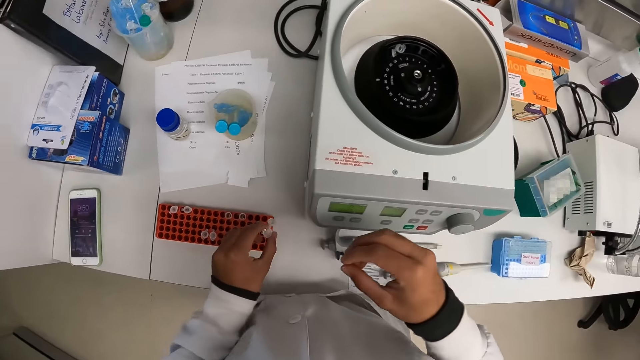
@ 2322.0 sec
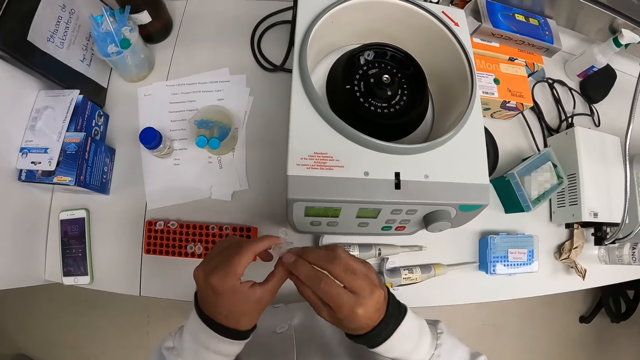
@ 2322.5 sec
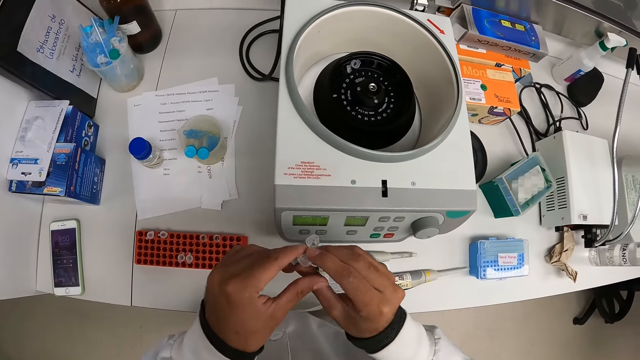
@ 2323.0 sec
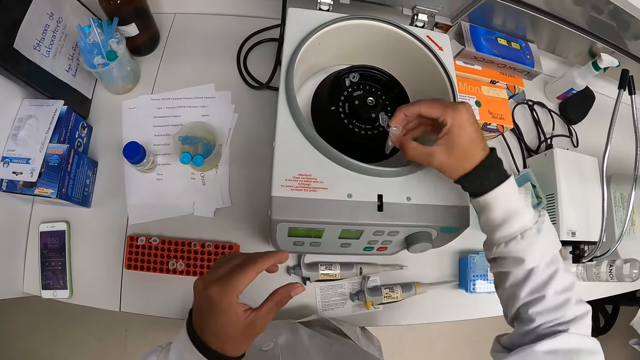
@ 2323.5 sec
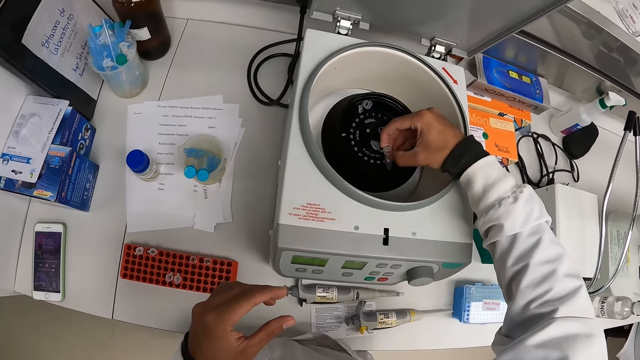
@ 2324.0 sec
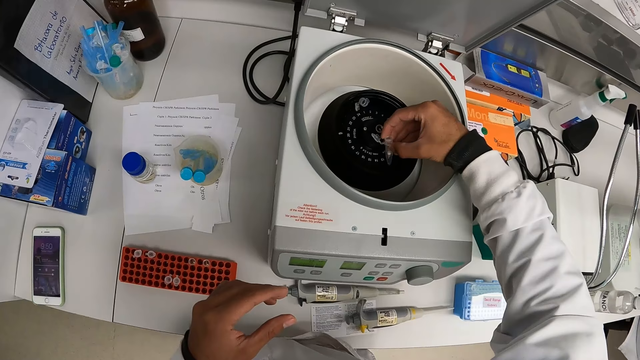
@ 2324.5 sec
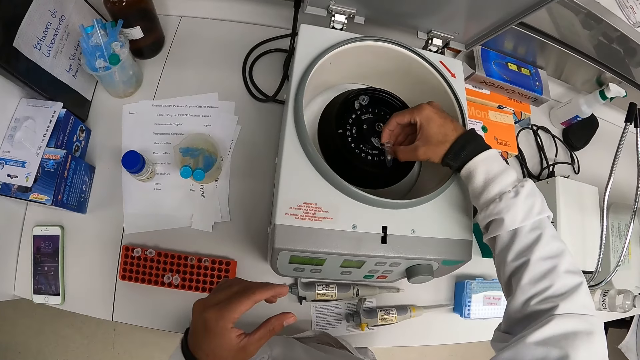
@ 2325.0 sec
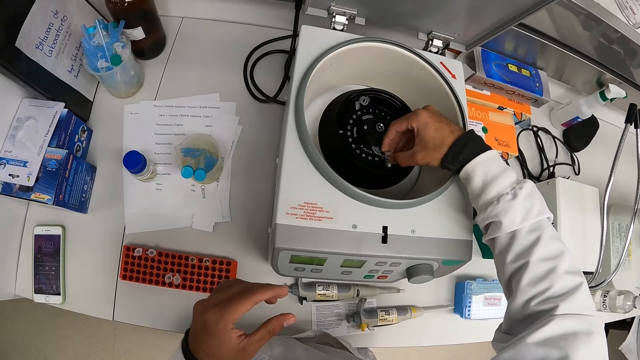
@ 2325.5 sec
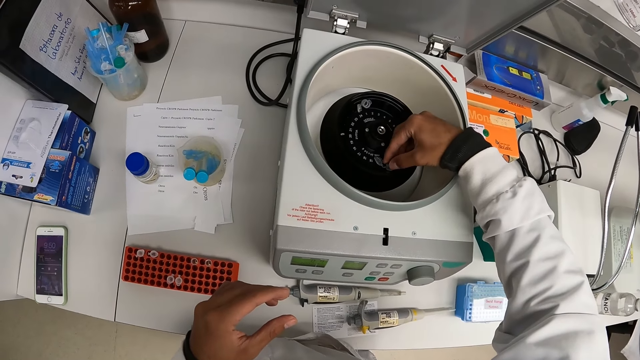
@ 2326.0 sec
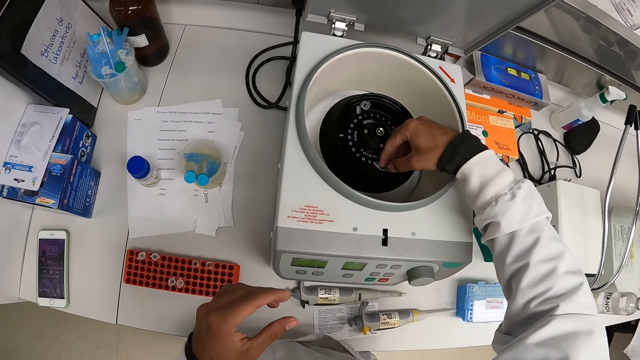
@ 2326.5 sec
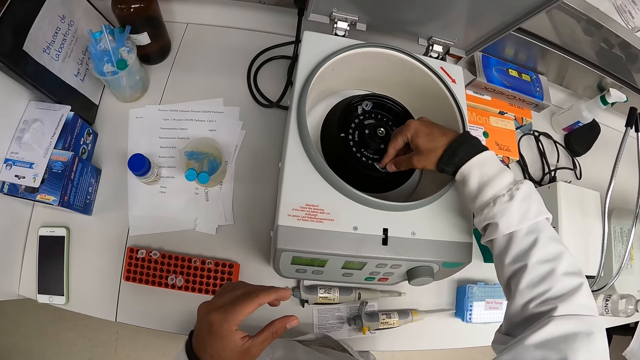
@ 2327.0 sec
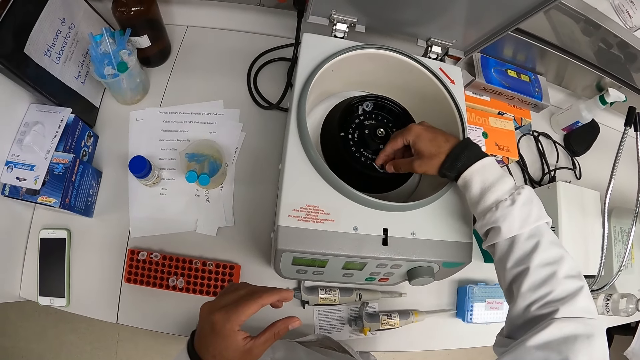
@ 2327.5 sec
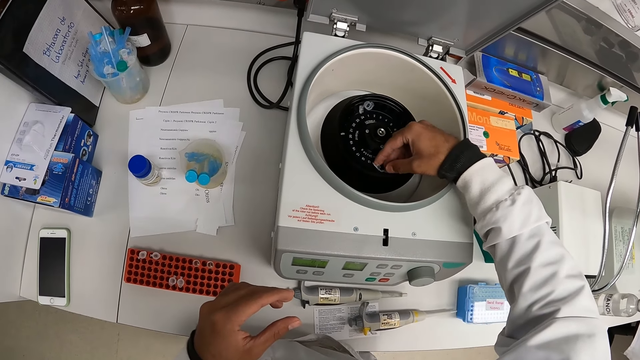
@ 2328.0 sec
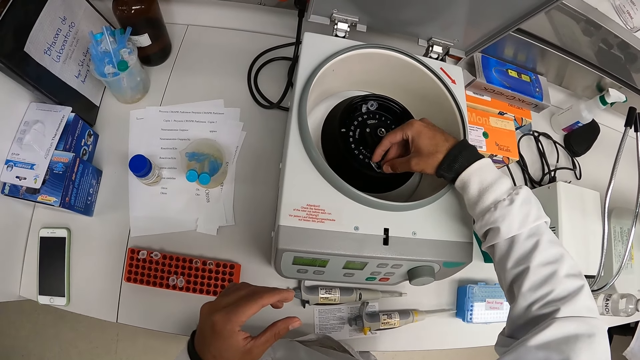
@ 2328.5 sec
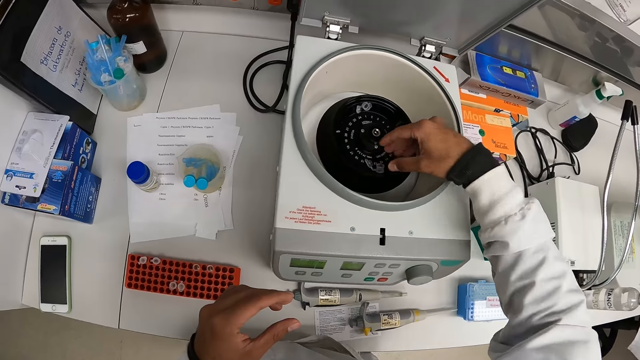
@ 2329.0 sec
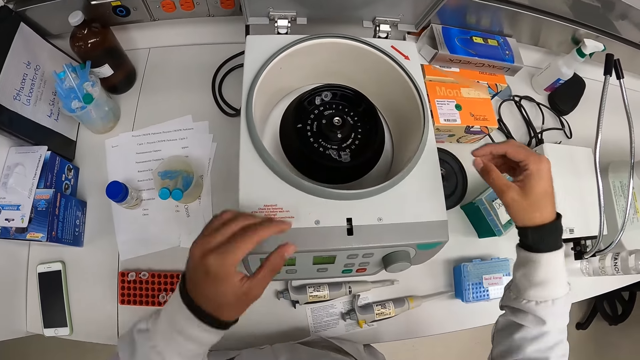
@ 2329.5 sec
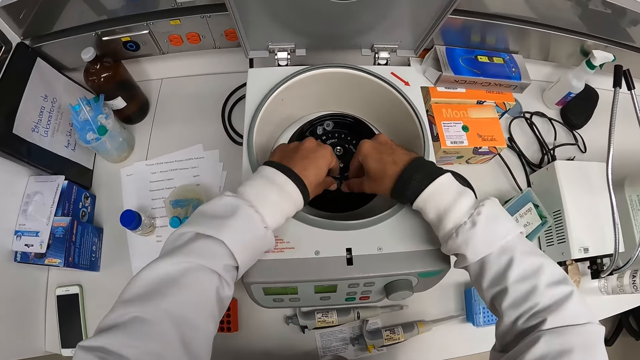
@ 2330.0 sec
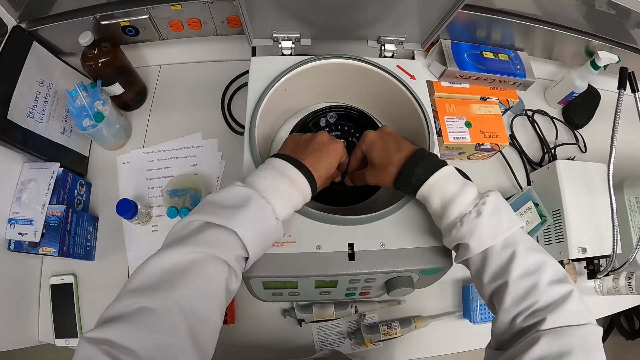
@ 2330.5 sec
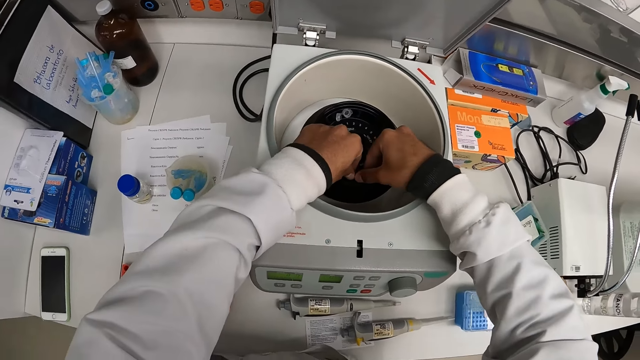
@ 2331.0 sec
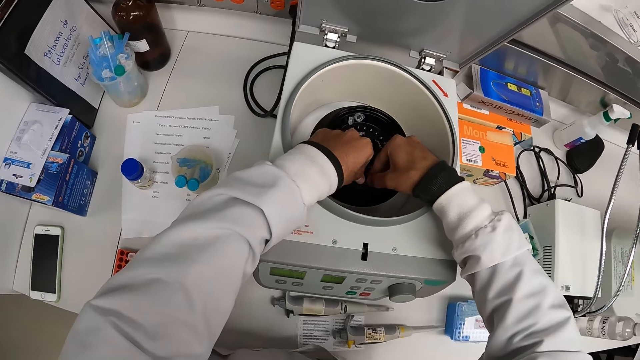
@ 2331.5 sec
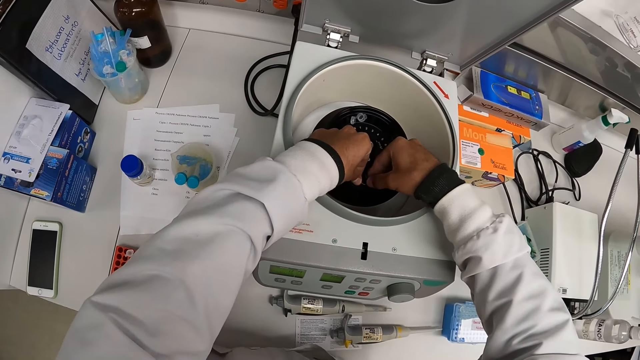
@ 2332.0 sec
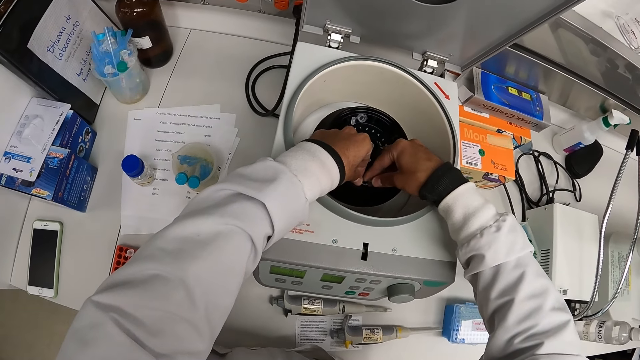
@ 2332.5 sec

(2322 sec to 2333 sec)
The camera wearer picks up the test tube from the test tube rack with his left hand. He passes the test tube from his left hand to his right hand. He drops the test tube in the centrifuge machine with his right hand. He adjusts the test tube in the centrifuge machine with both hands.

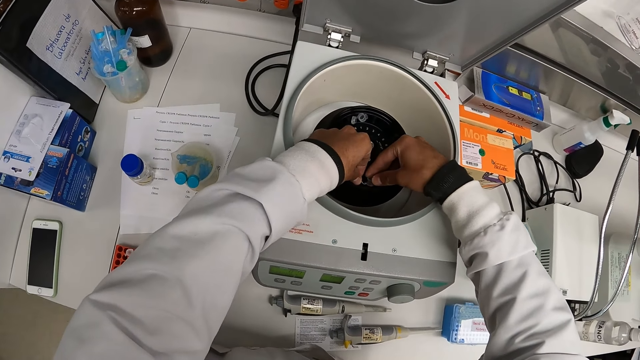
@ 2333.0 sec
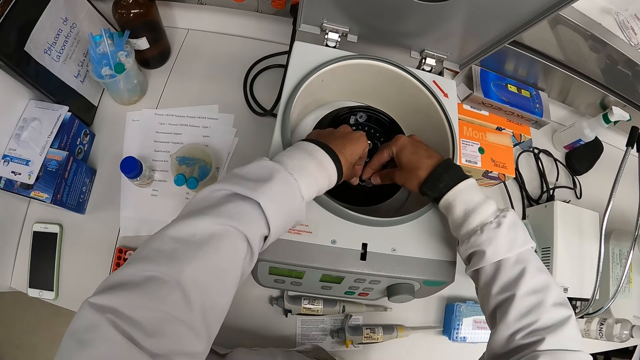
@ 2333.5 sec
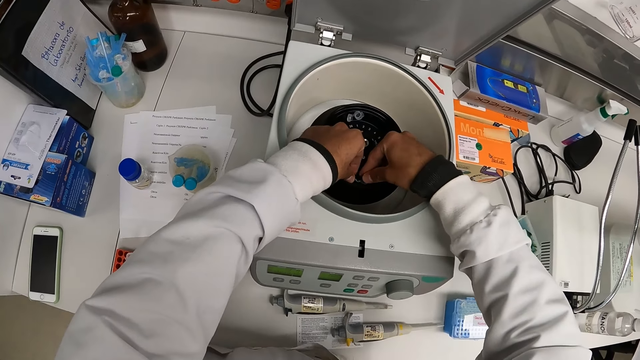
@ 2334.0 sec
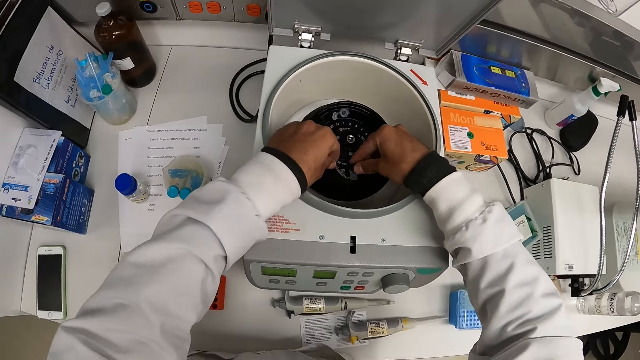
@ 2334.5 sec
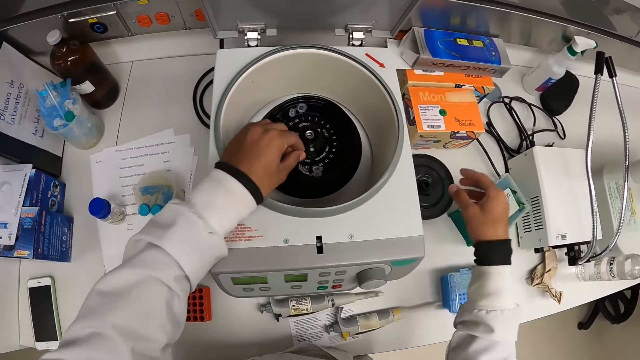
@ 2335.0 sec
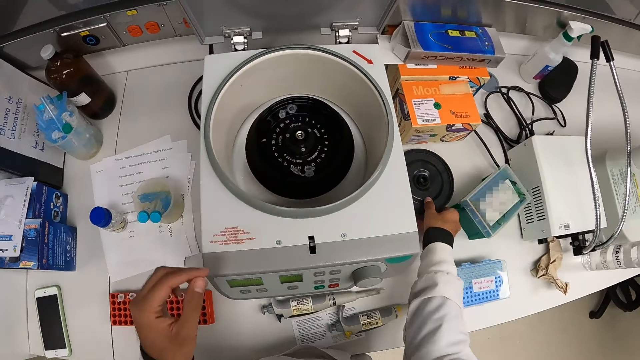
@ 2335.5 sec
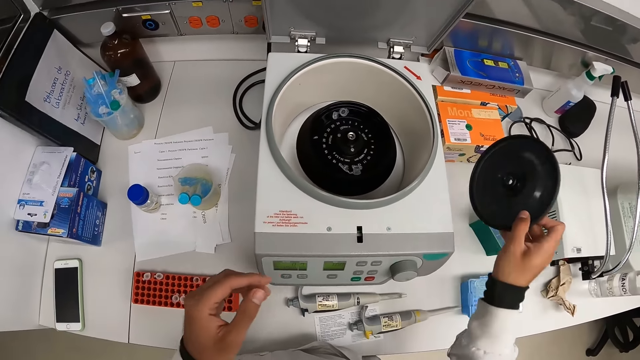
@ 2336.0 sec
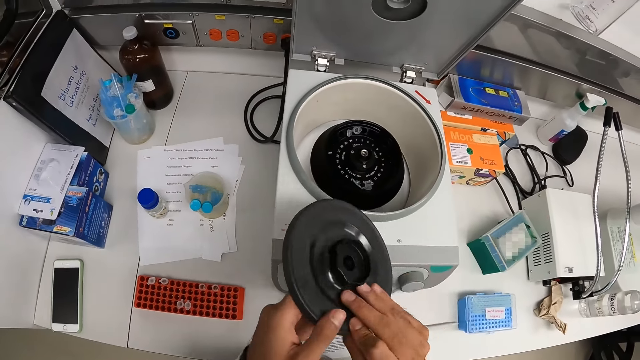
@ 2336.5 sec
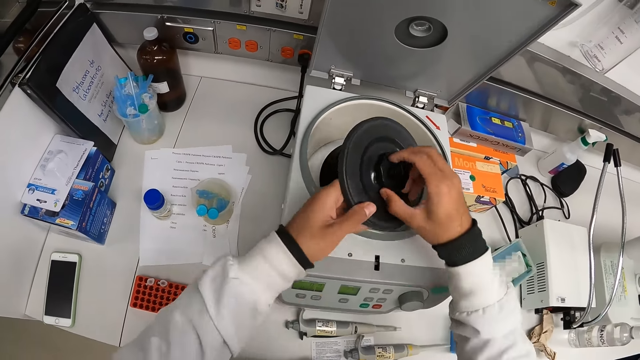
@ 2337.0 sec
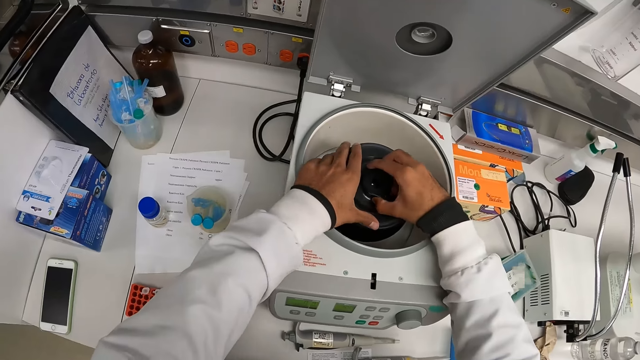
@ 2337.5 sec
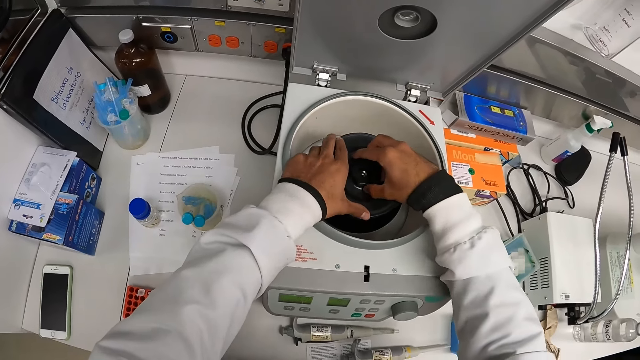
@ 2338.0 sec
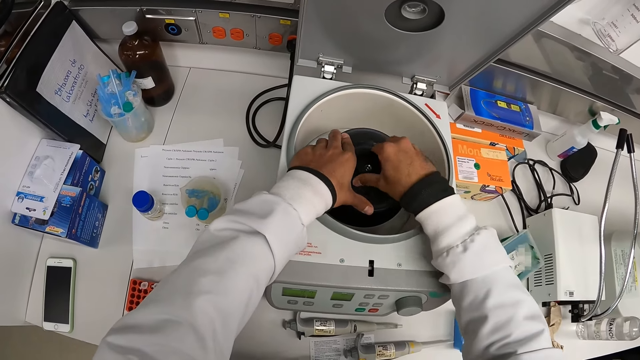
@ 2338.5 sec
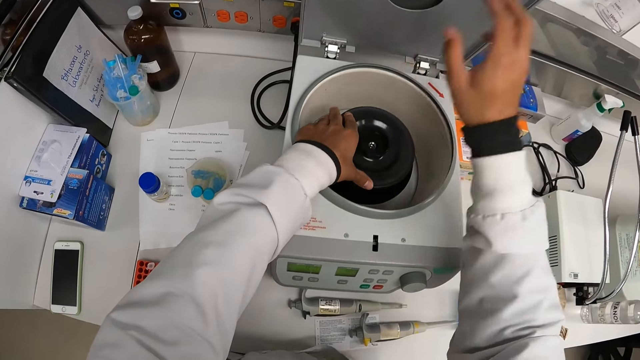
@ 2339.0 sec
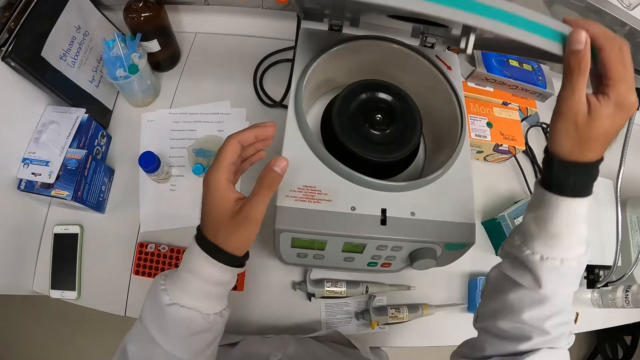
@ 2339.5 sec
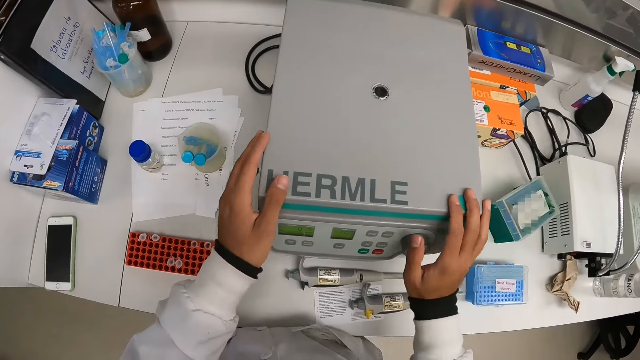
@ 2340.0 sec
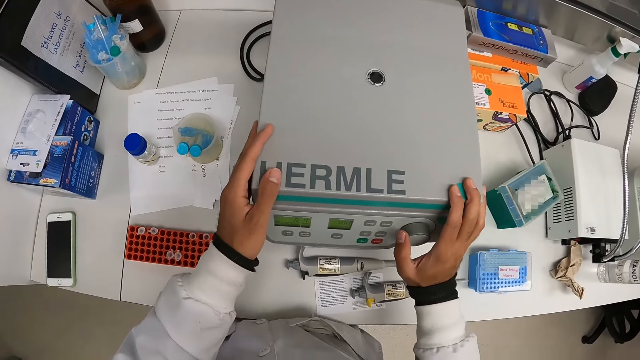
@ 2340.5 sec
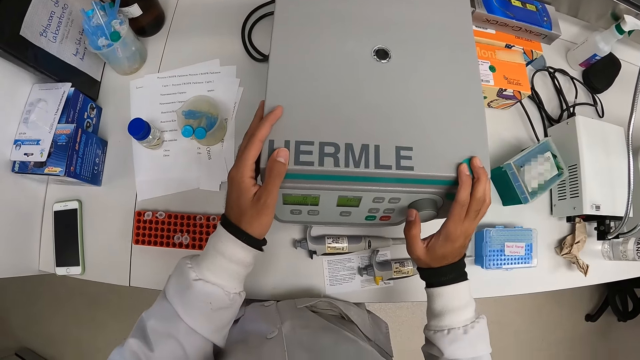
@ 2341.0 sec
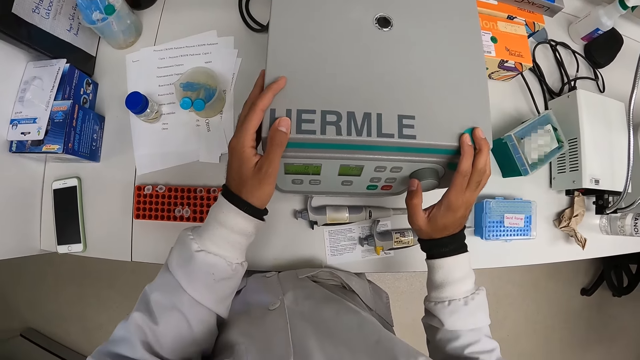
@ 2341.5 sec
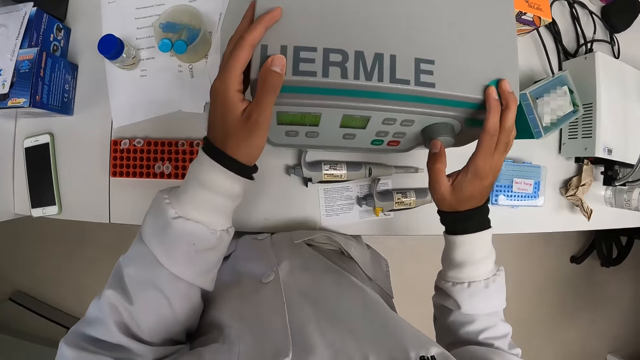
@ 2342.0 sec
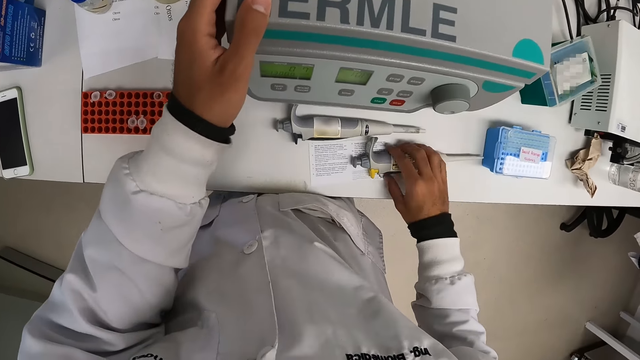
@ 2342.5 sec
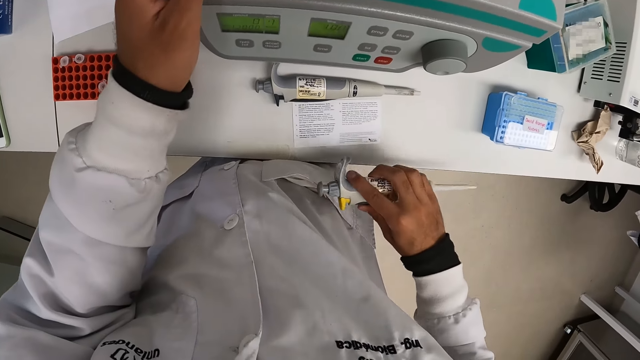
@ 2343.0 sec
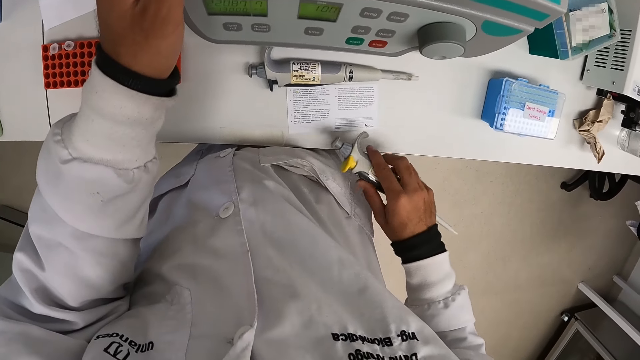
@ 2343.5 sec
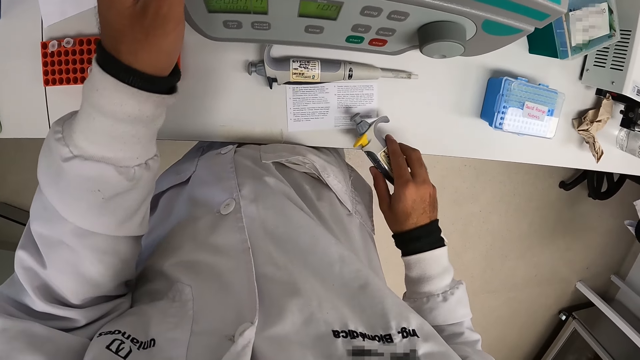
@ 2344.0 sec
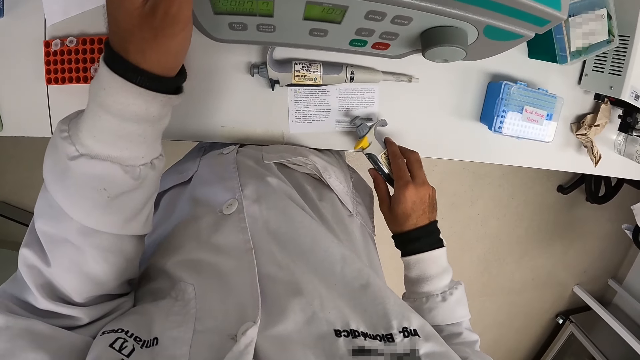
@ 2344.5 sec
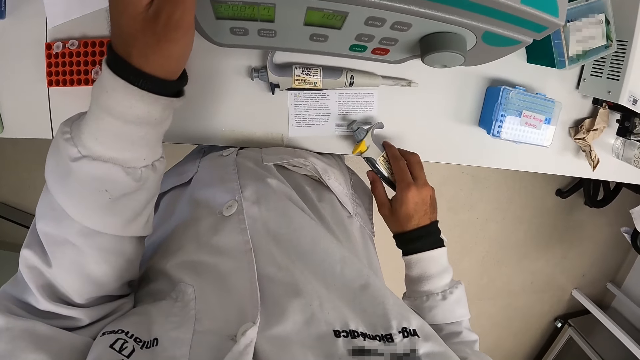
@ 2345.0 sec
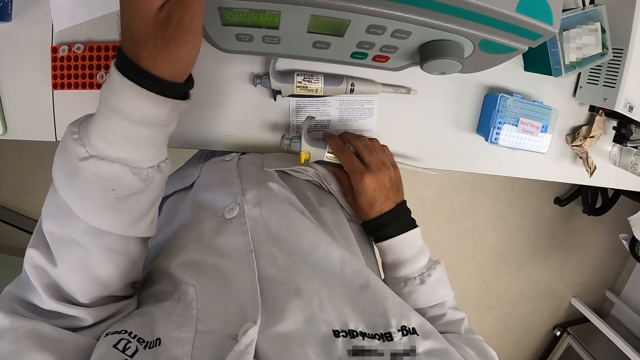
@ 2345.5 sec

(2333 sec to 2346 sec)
The camera wearer picks up a lid from the counter with his right hand. He holds the lid with both hands. He covers the centrifuge machine with the lid with both hands. He closes the centrifuge machine with his right hand. He holds the centrifuge machine with both hands. He picks up the pipettor from the counter with his right hand. He reads the manual.
